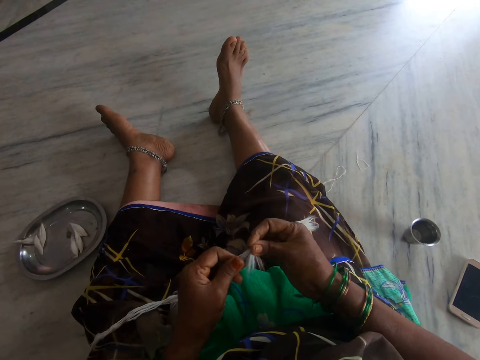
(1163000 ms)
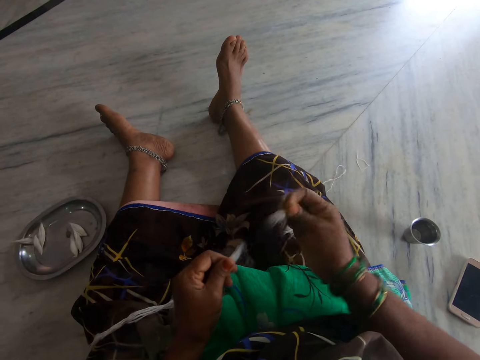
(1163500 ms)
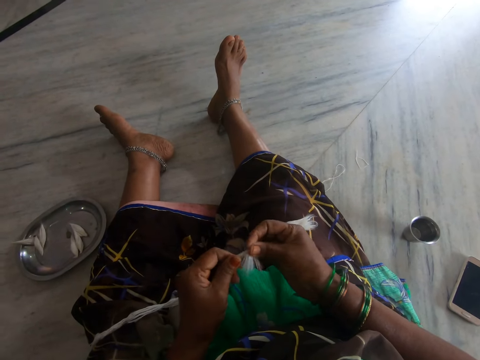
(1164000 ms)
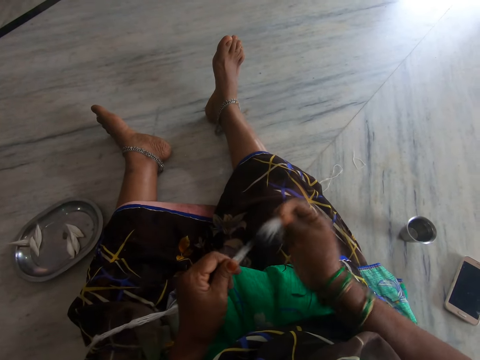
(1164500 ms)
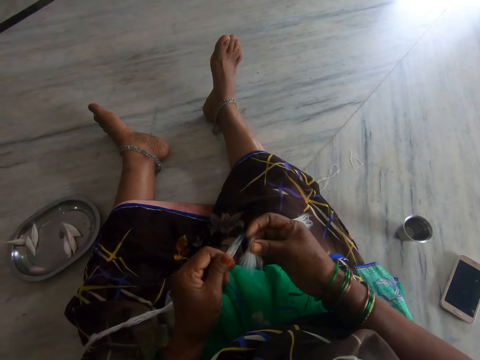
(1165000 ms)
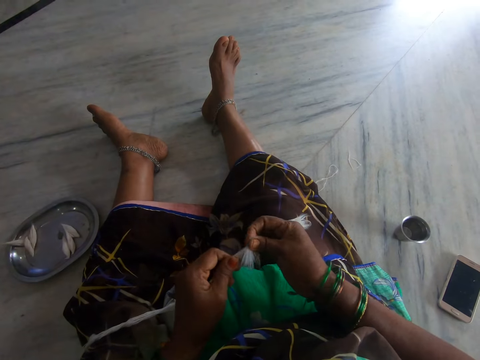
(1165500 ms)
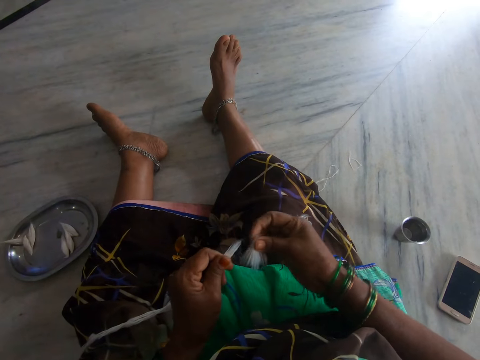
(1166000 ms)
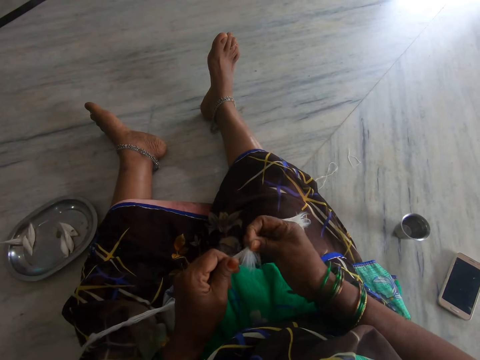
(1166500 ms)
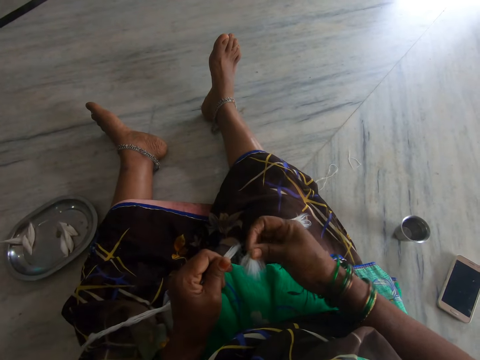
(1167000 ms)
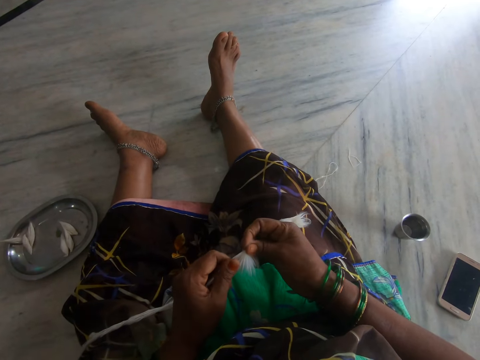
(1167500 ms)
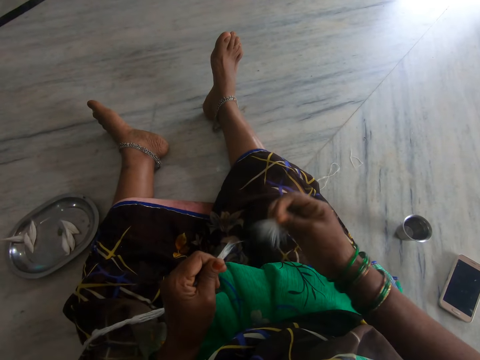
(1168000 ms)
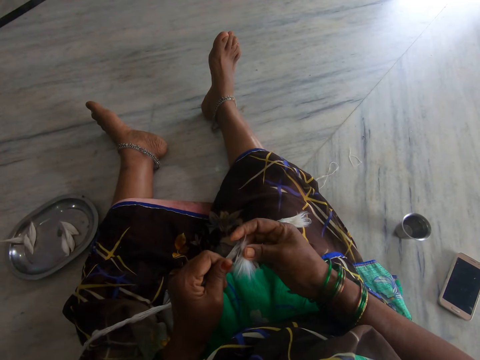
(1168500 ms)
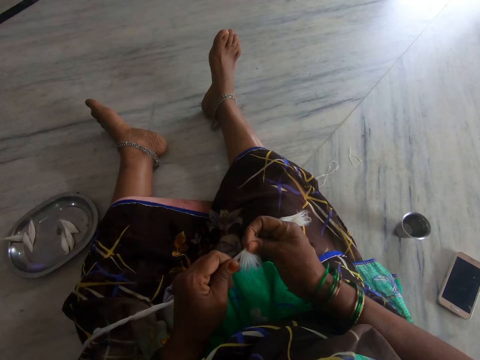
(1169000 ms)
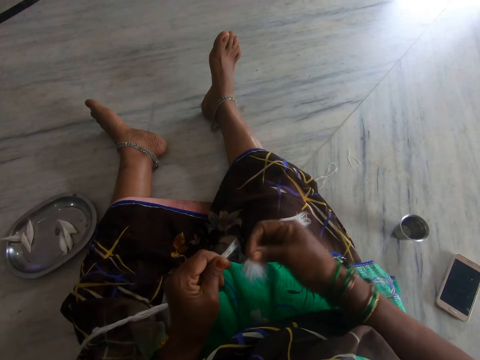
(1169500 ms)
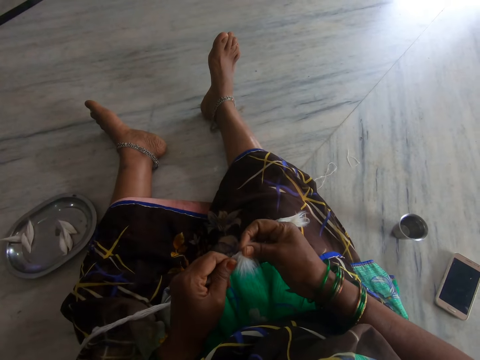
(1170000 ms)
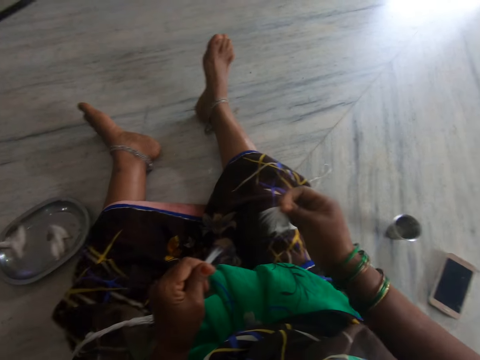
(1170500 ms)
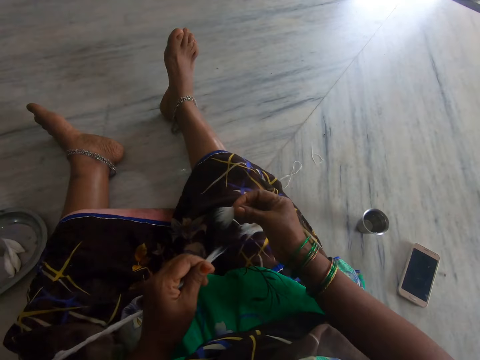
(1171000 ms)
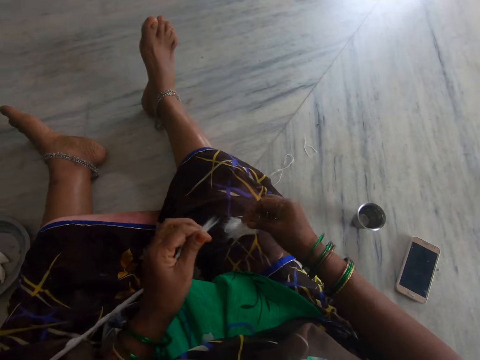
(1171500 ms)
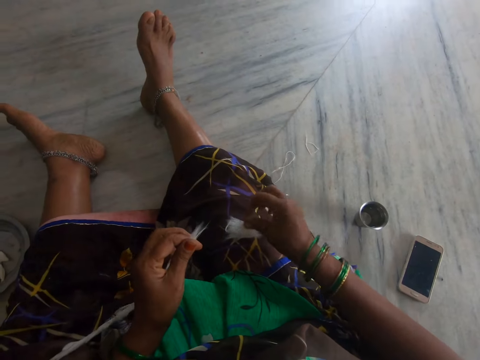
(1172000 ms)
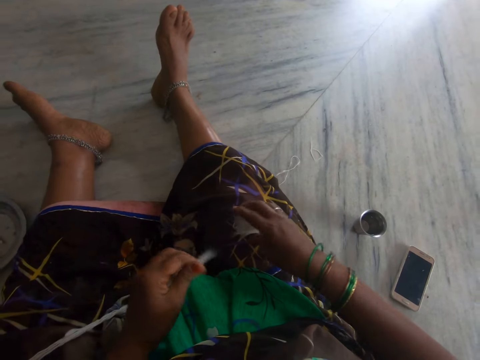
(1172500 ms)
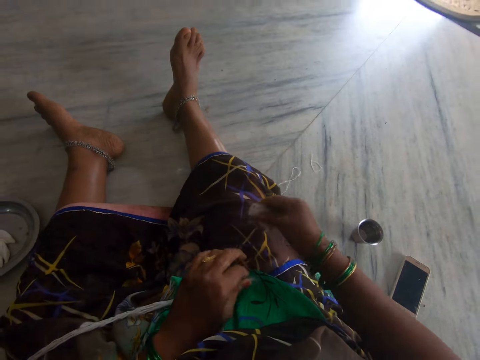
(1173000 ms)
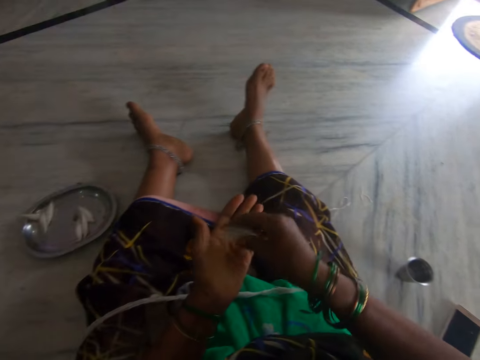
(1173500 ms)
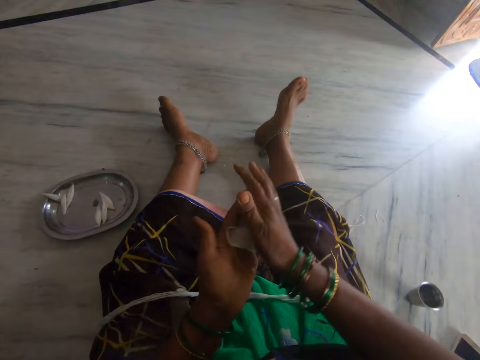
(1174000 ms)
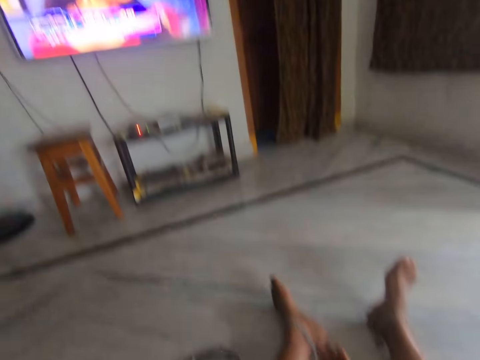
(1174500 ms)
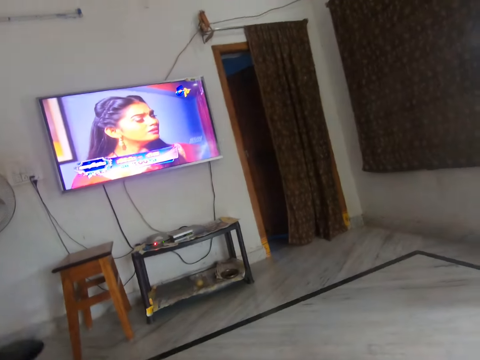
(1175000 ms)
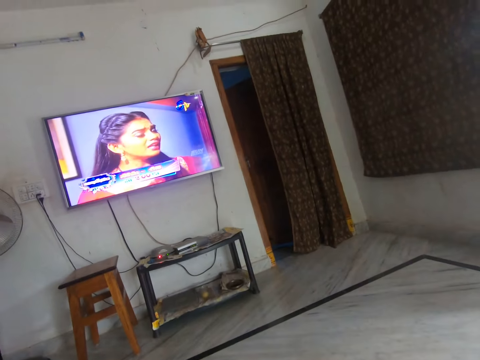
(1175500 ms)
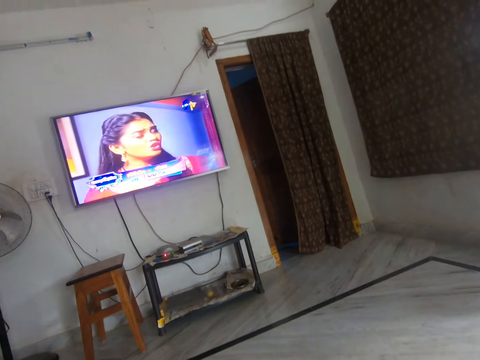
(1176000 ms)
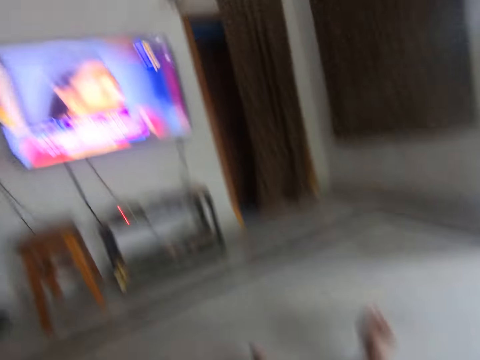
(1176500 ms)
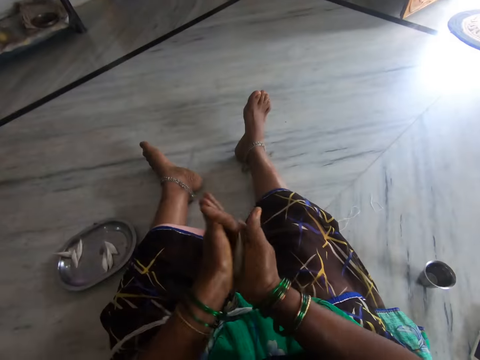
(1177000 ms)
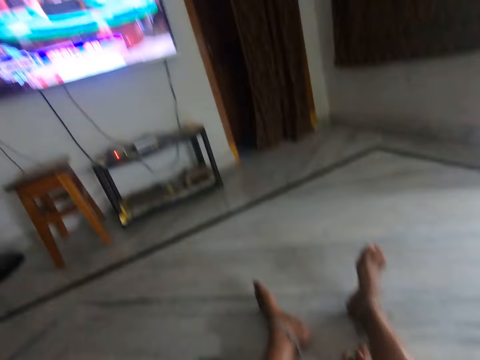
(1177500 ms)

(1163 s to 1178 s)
The camera wearer cuts the cotton wool repeatedly. She puts the cotton wool on her thigh. She picks up the cotton wool on her lap. She rolls the cotton wool.

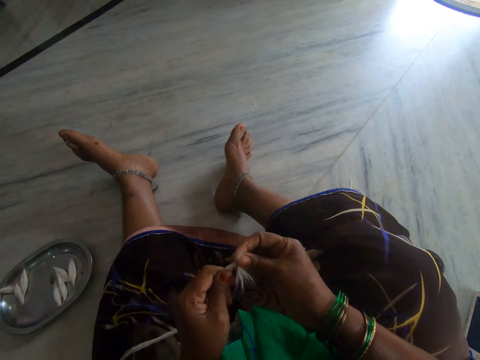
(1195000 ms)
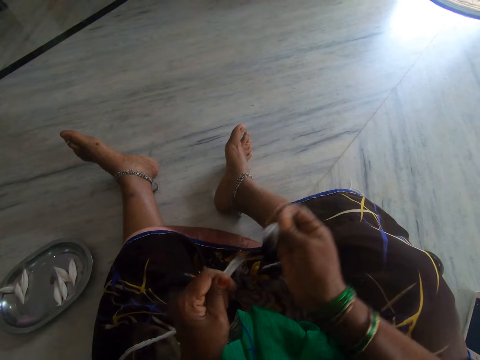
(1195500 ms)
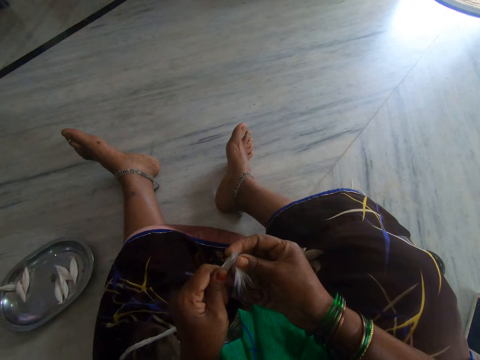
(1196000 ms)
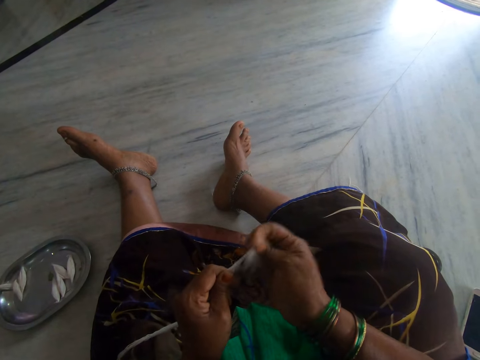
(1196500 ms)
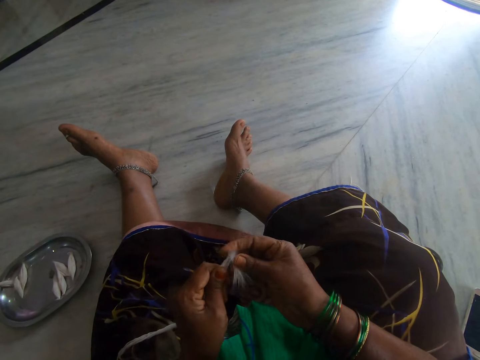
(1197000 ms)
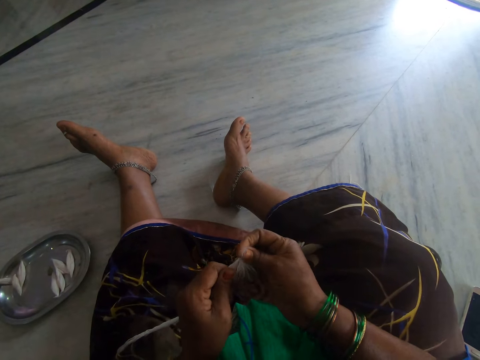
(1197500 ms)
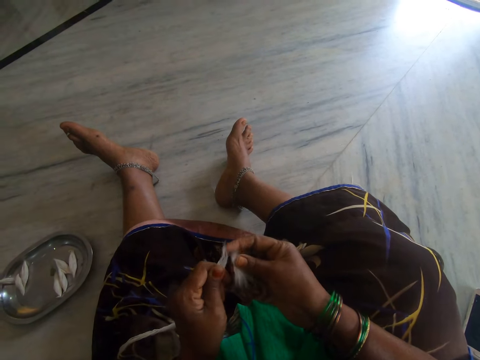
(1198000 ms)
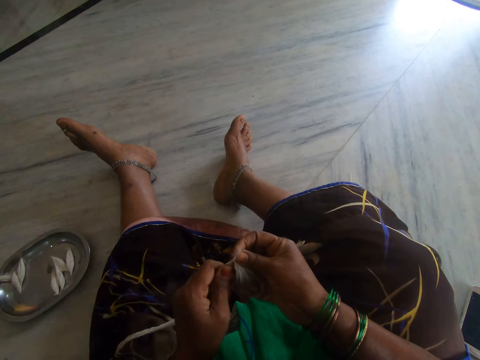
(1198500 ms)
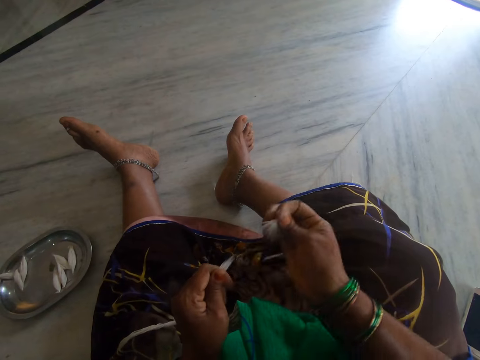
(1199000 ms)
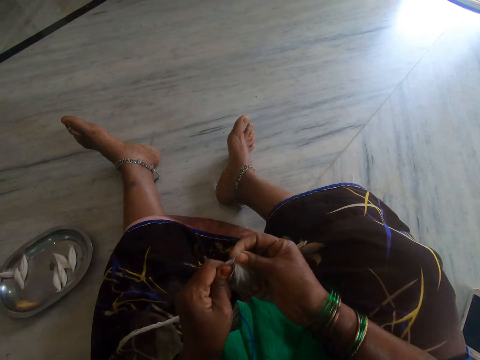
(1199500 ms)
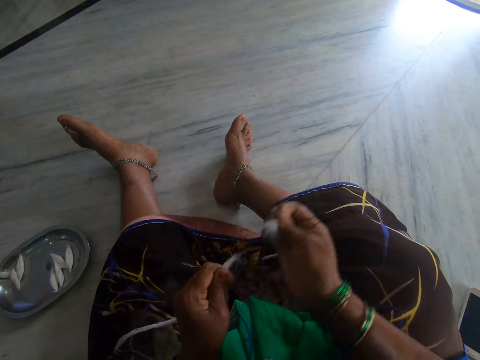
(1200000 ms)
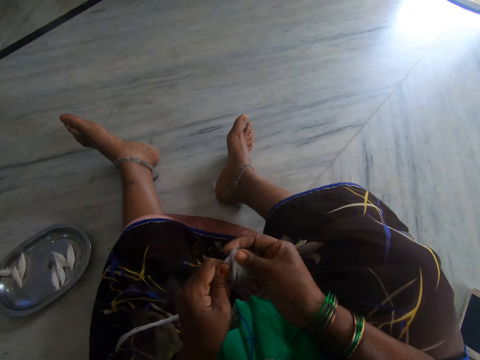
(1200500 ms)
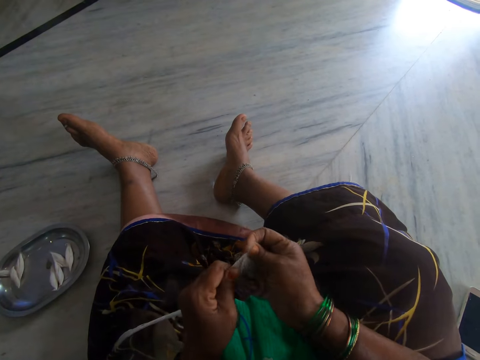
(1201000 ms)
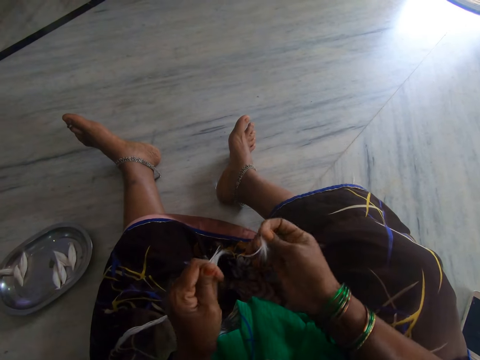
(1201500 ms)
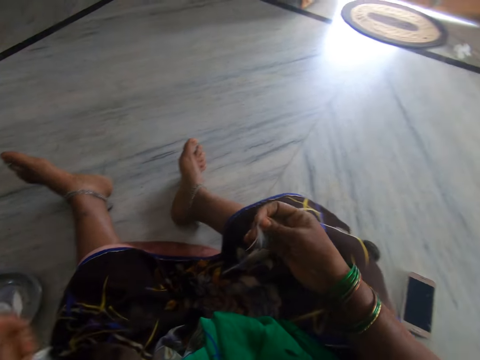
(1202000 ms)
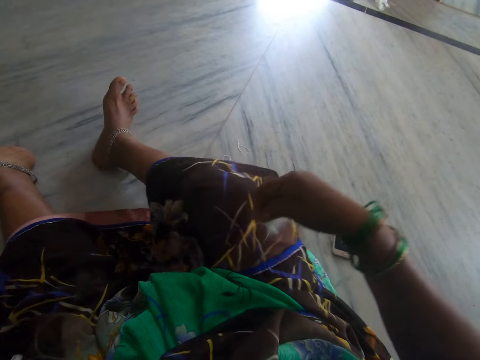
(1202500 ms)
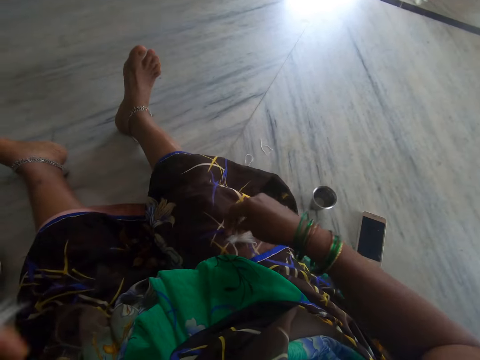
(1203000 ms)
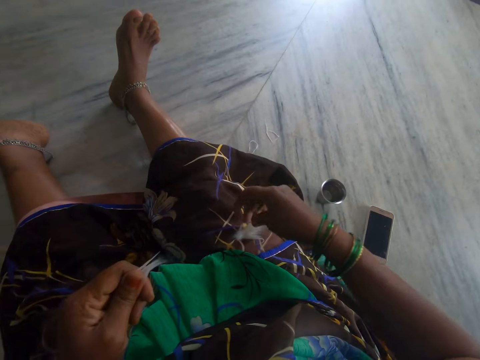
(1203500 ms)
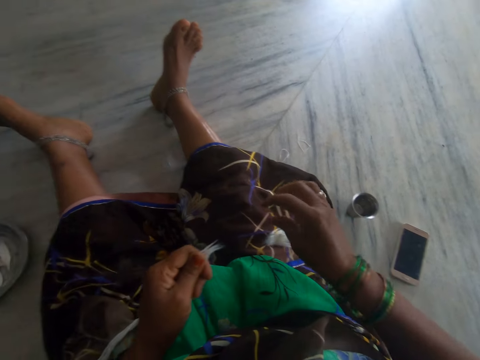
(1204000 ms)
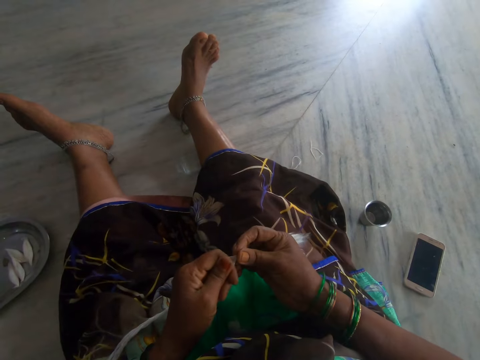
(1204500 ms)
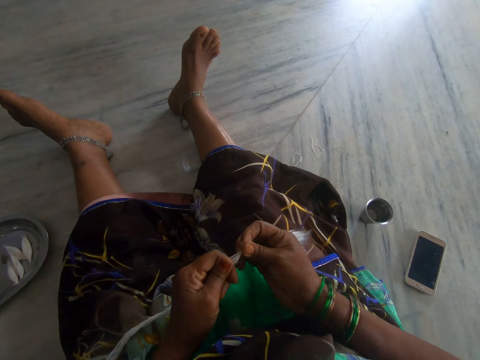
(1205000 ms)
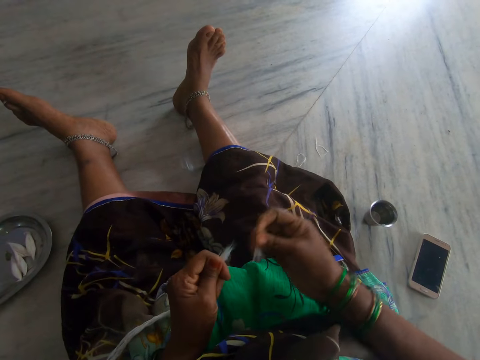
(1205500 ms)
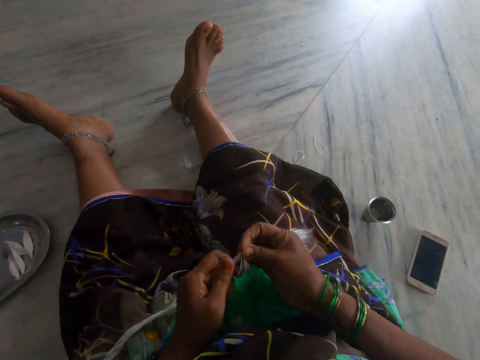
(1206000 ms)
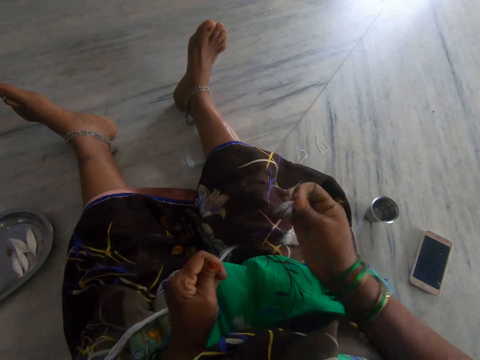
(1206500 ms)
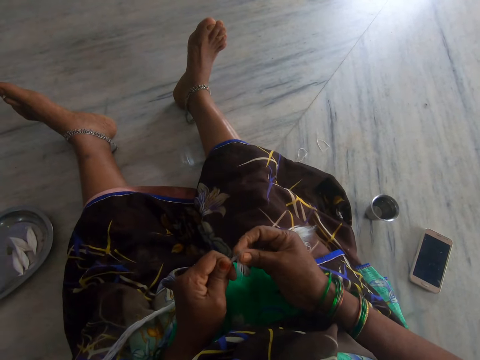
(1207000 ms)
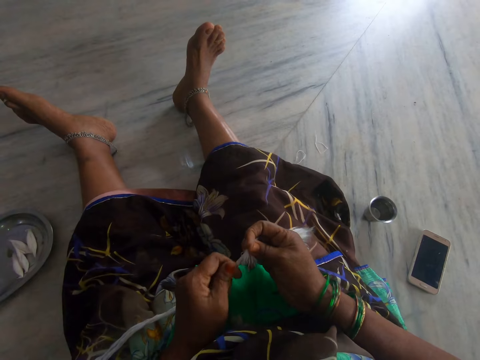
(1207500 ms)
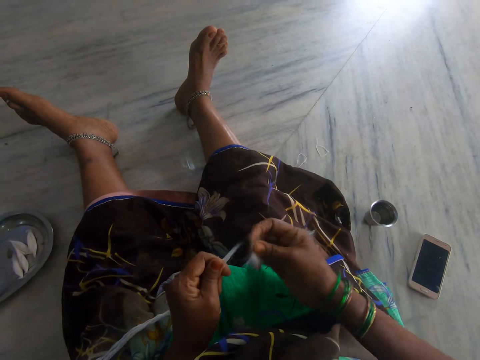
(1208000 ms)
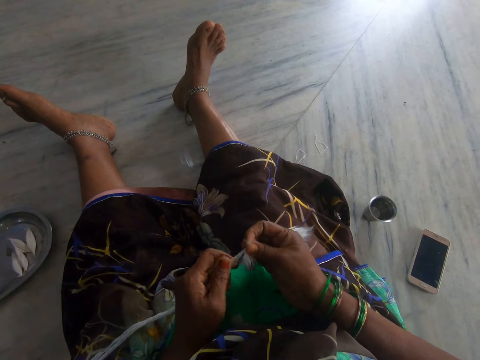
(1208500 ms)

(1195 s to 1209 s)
The camera wearer cuts the cotton wool repeatedly. She drops the cut cotton wool on her lap. She cuts the cotton wool. She cuts the long cotton wool. She cuts the cotton wool.
